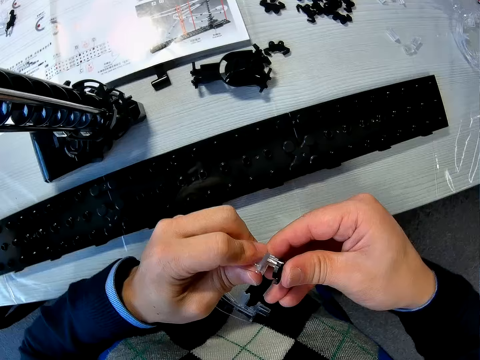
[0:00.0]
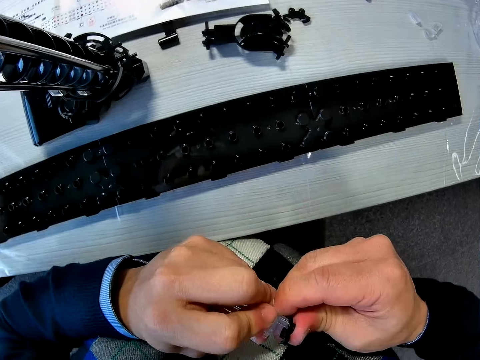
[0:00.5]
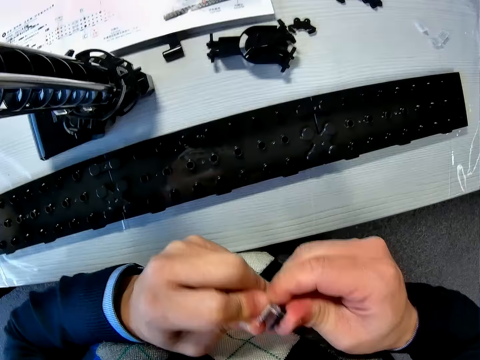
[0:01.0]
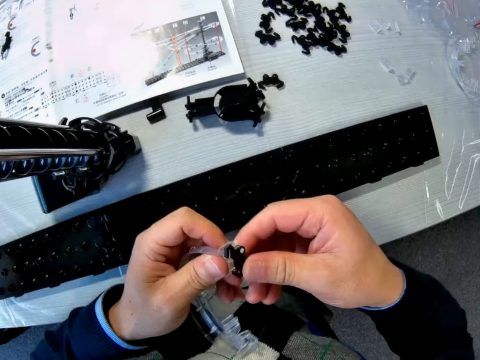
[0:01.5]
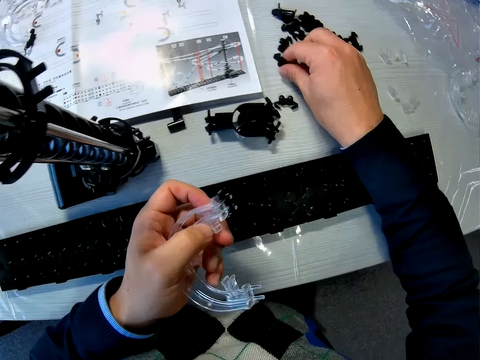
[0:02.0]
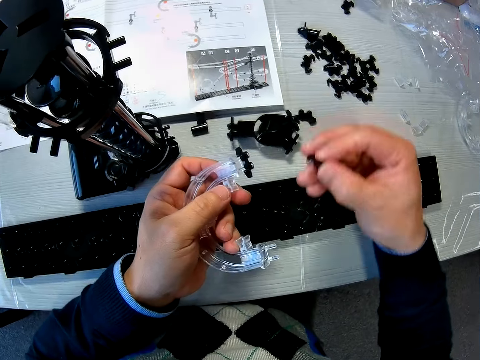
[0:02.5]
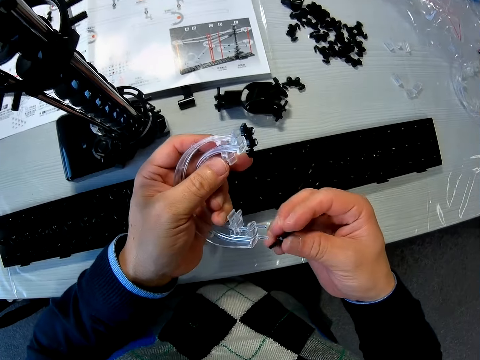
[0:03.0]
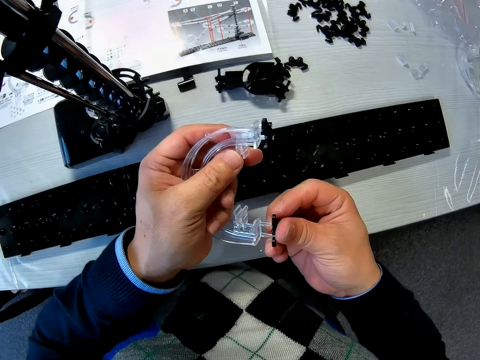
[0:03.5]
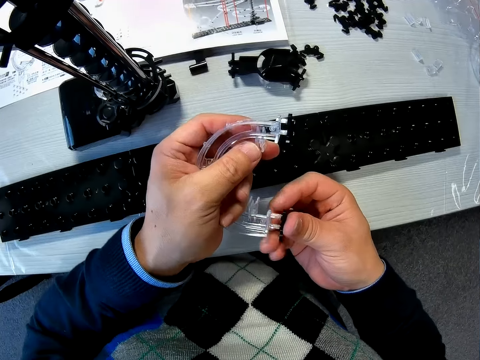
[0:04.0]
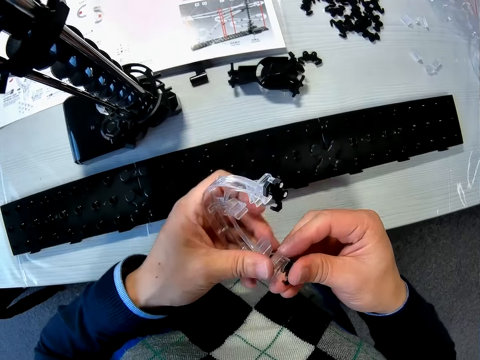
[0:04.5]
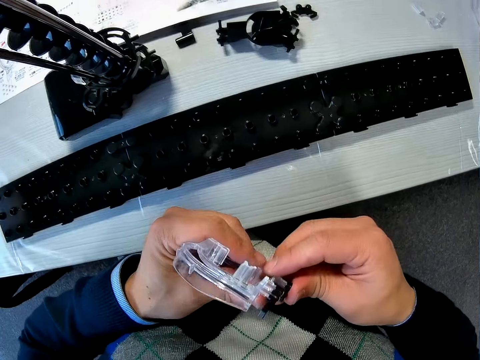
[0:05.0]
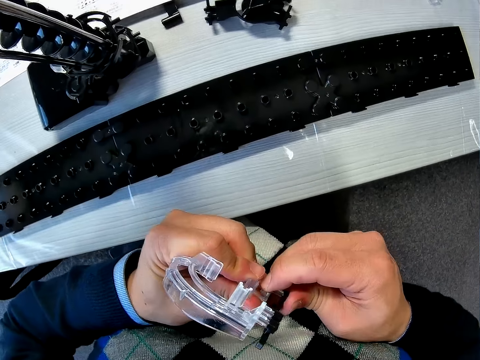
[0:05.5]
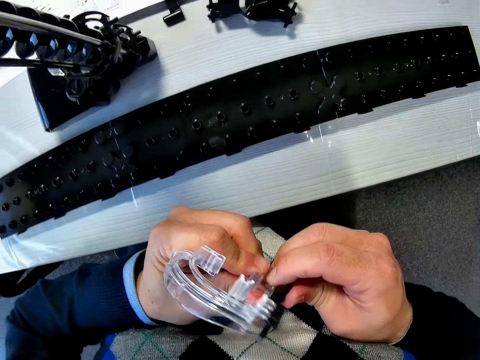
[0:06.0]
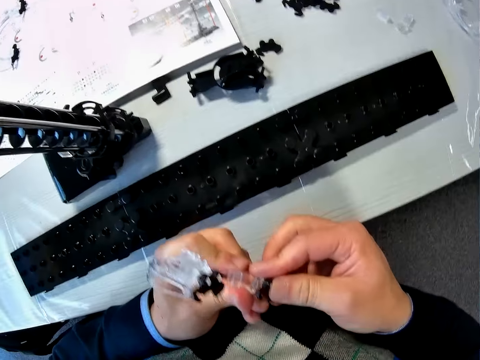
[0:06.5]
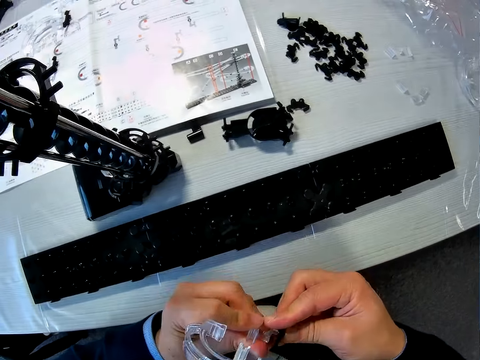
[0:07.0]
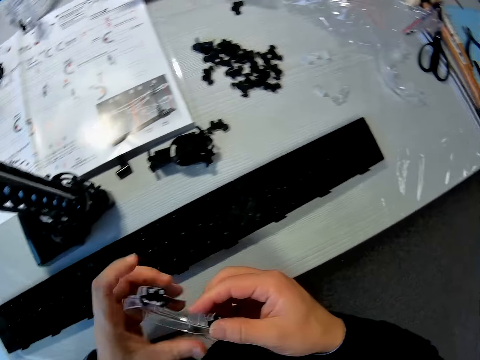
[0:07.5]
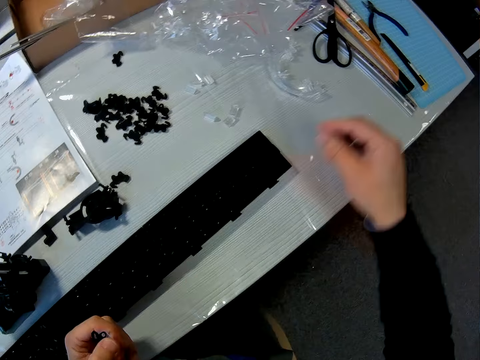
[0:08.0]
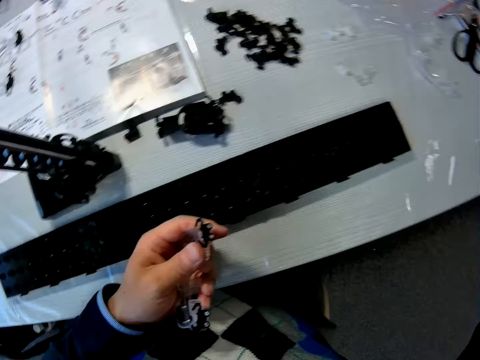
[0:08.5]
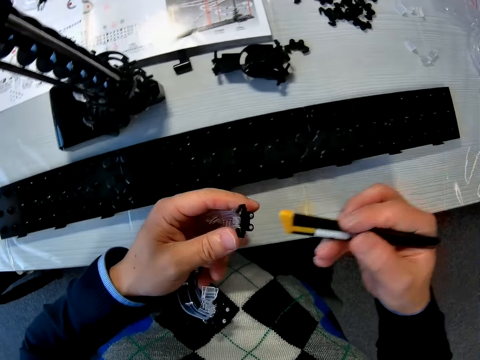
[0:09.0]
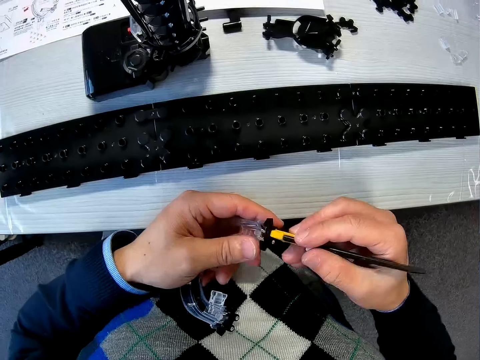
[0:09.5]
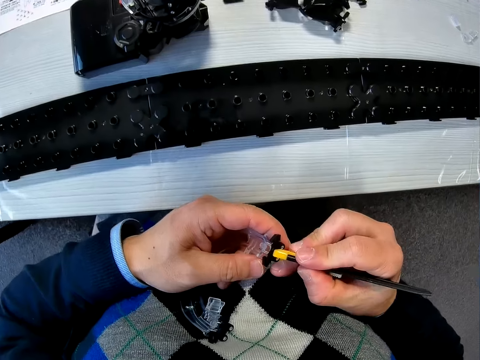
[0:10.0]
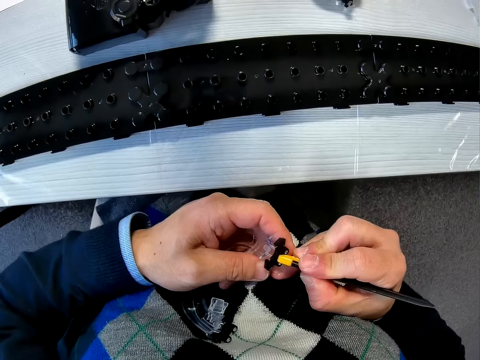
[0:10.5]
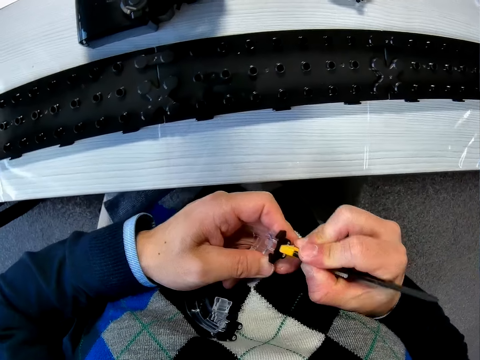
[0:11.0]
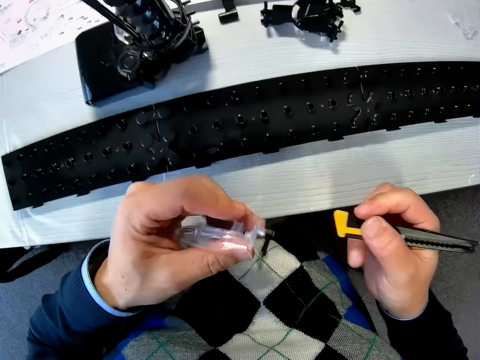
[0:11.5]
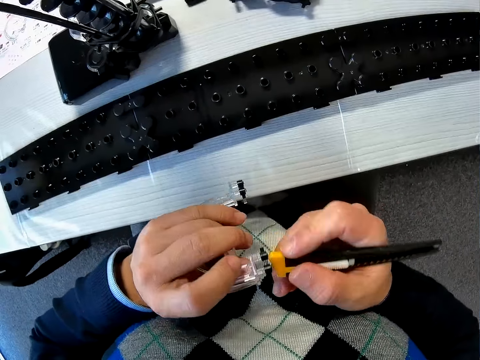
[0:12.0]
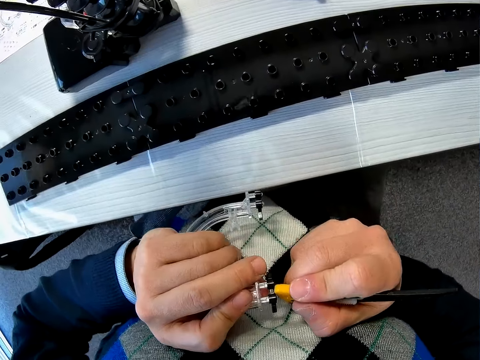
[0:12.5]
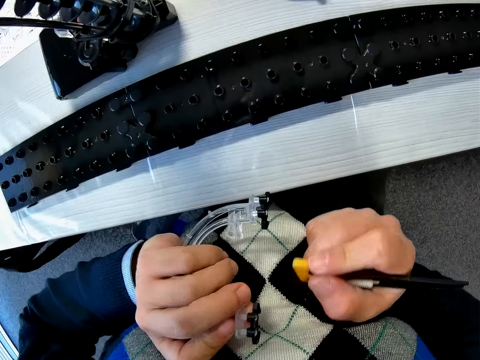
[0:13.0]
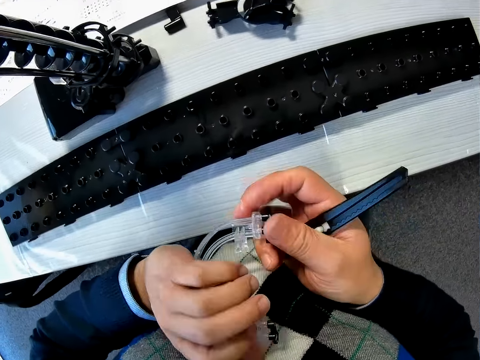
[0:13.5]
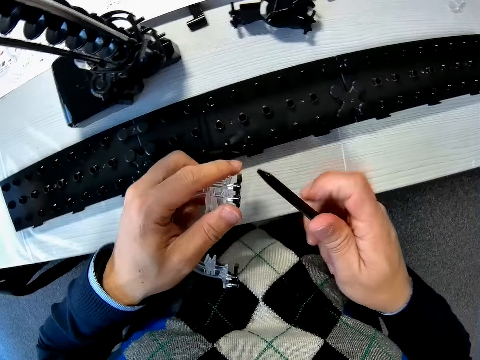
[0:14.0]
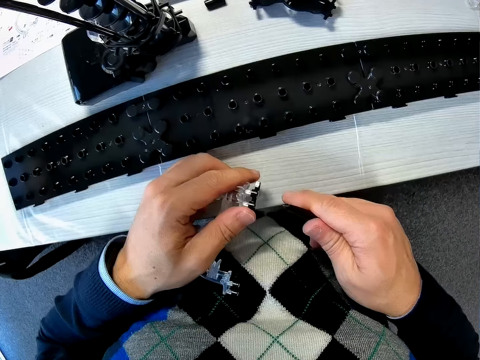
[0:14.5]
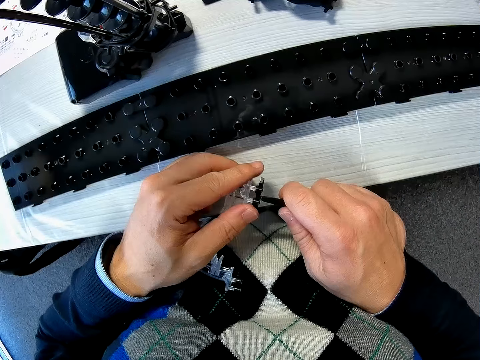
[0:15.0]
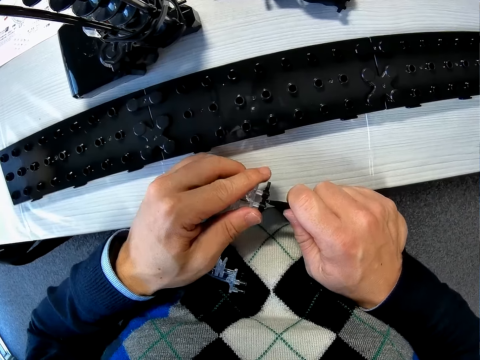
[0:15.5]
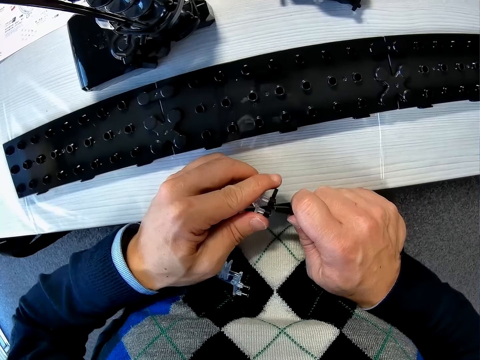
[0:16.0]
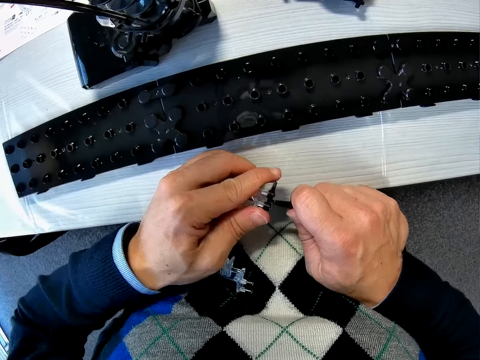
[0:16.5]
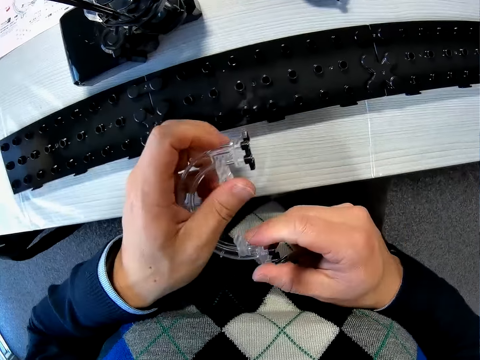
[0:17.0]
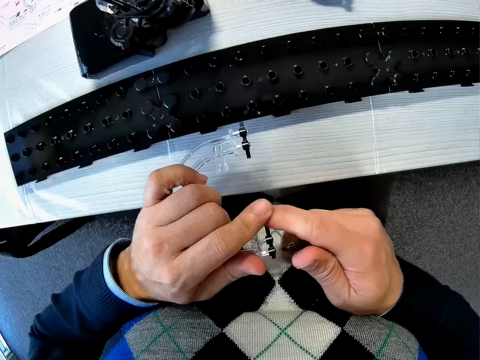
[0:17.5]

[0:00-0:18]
The camera wearer couples pieces of the mechanical model together with both hands. He fixes a rail stand on the corner part. He picks a piece of the mechanical model from the table with his right hand. He couples the piece of the mechanical model in his right hand to the piece of the mechanical model in his left hand. He picks an adjustable knife or plastic adjustable wrench from the table with his right hand. He uses the adjustable knife on the piece of the mechanical model in his left hand. He adjusts the adjustable knife in his right hand. He uses the adjustable knife on the piece of the mechanical model in his left hand.

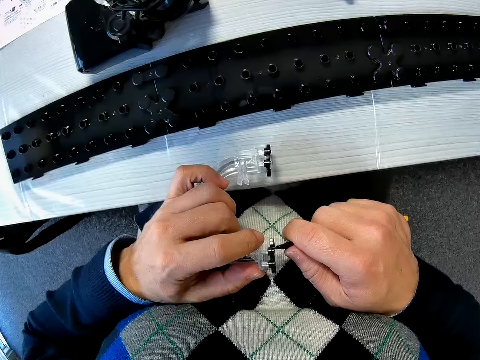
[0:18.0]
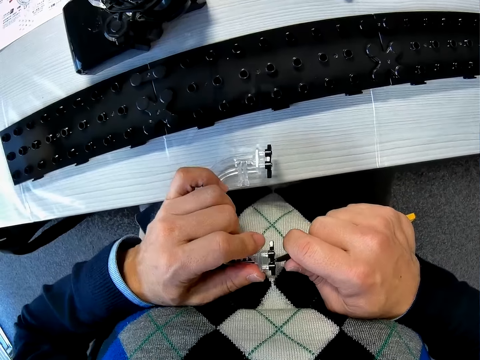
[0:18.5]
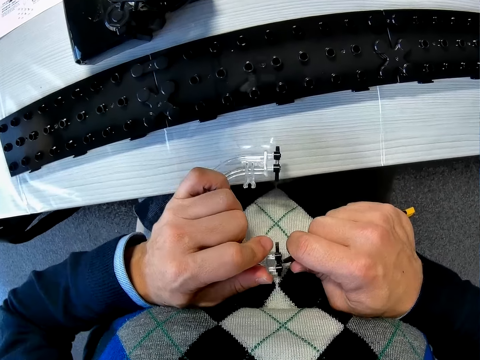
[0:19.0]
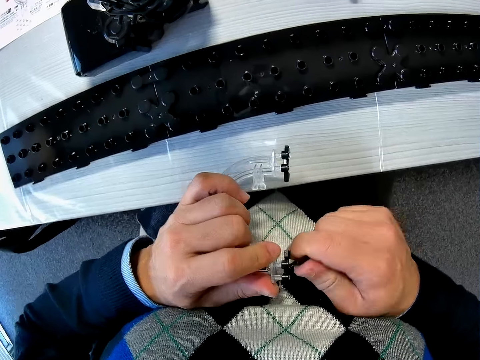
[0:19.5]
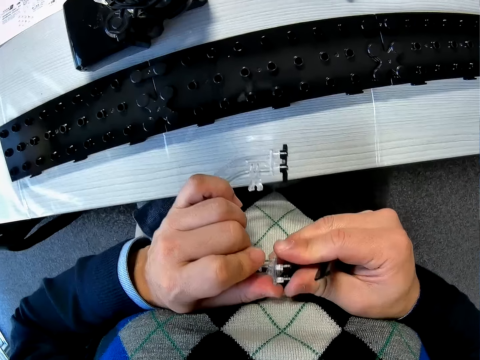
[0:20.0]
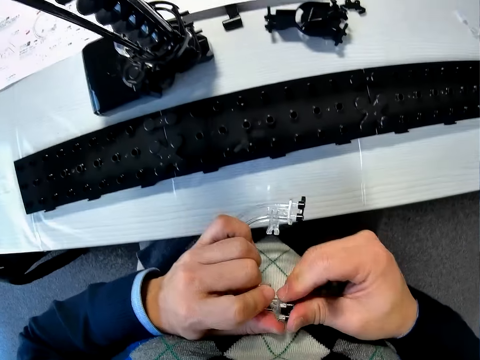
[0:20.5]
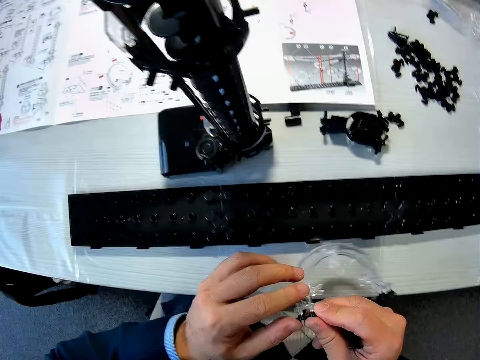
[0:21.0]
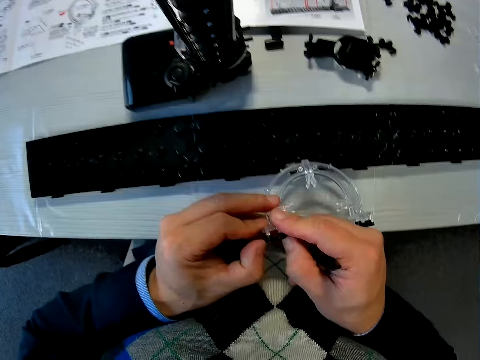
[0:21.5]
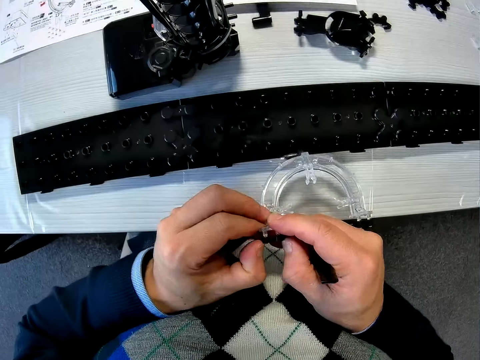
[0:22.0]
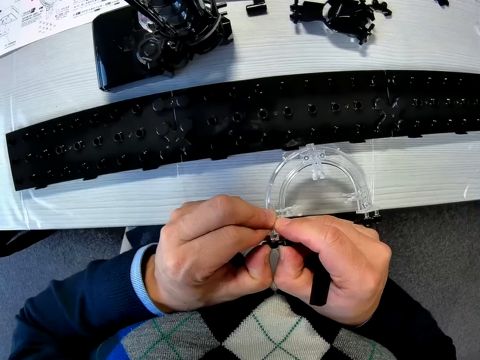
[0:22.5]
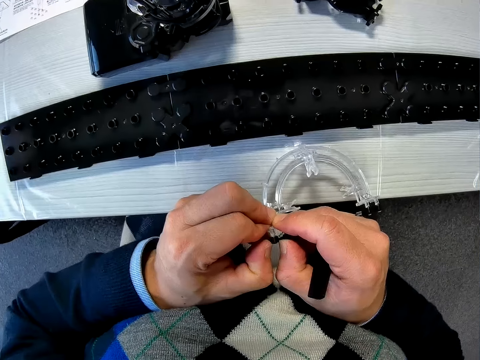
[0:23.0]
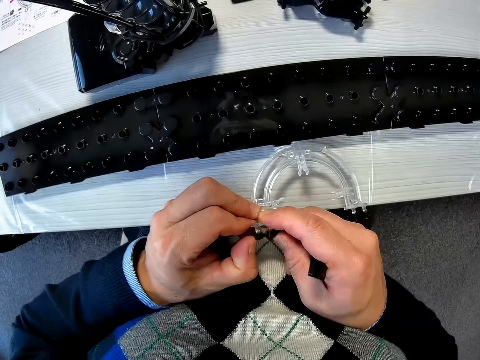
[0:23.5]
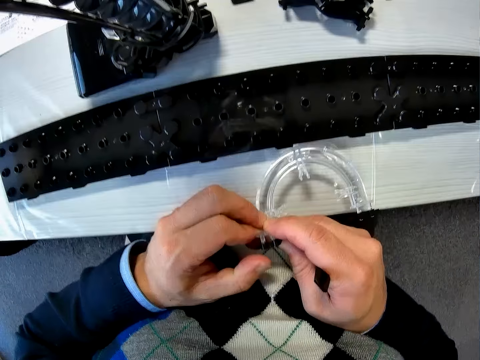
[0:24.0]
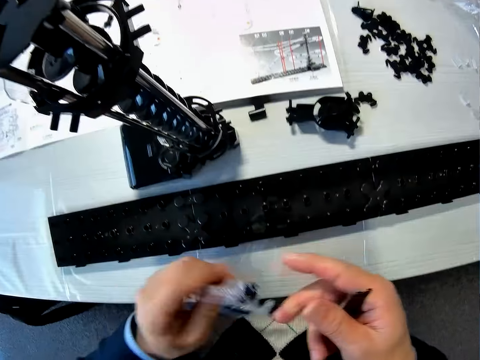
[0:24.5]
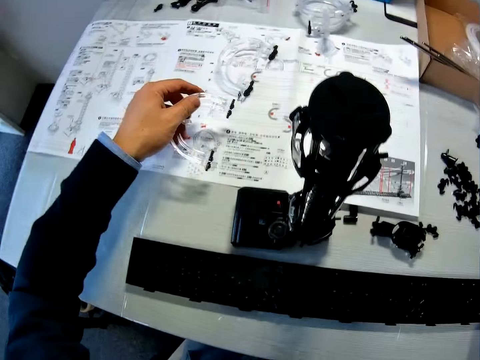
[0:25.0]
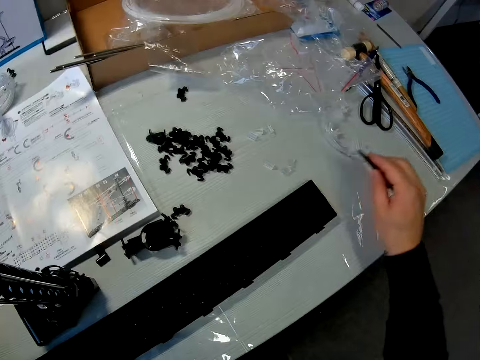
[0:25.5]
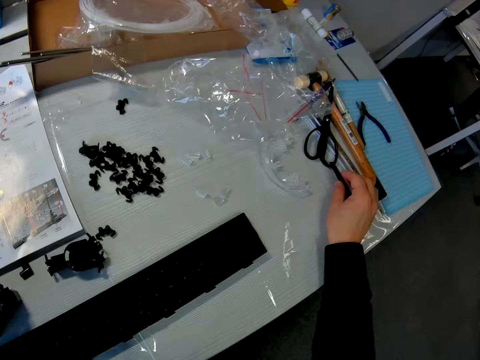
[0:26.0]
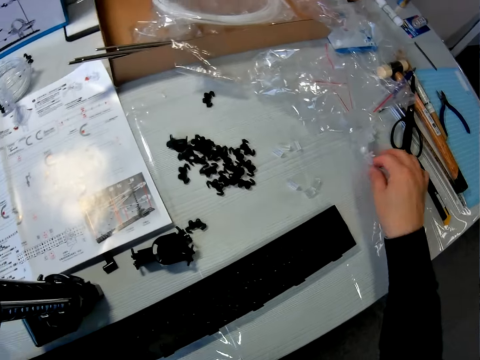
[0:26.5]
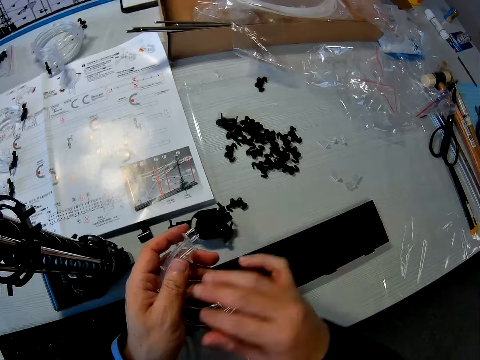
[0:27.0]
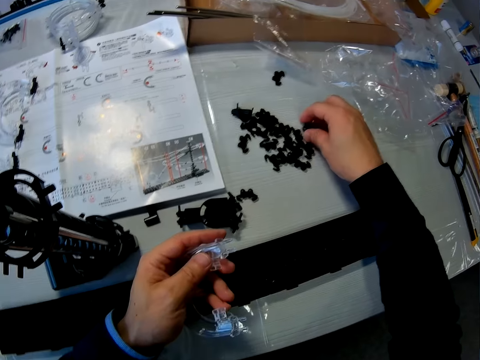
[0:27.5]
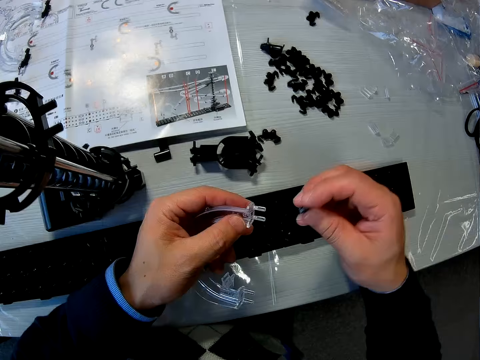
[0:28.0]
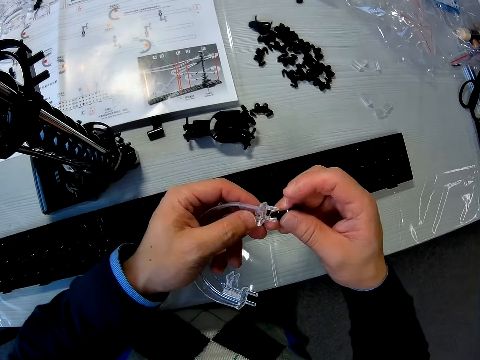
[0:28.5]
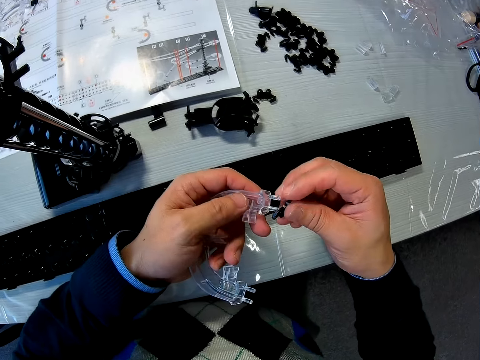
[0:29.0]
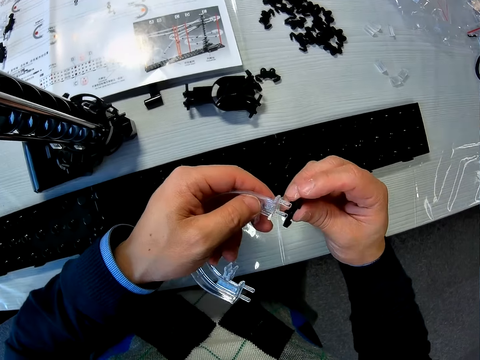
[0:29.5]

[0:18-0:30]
The camera wearer uses his hands on the piece of the mechanical model in his left hand. He adjusts a rail stand with his hands. He drops the piece of the mechanical model in his left hand on the mechanical model chart on the table. He drops the adjustable knife on the table with his right hand. He picks a piece of the mechanical model from the table with his right hand. He passes the piece of the mechanical model from his right hand to his left hand. He picks a piece of the mechanical model from the table with his right hand. He couples the piece of the mechanical model in his right hand to the piece of the mechanical model in his left hand.
